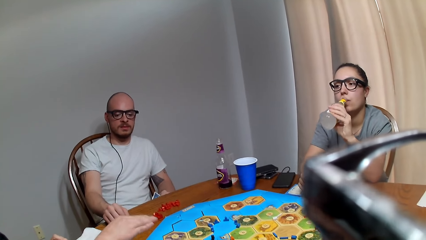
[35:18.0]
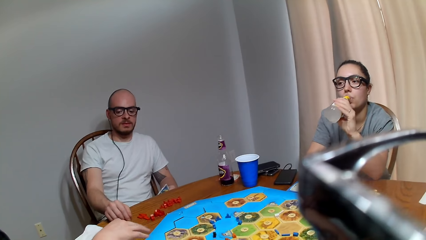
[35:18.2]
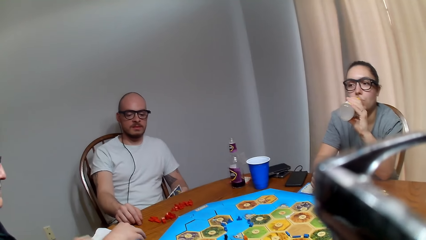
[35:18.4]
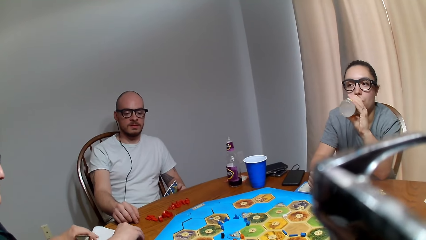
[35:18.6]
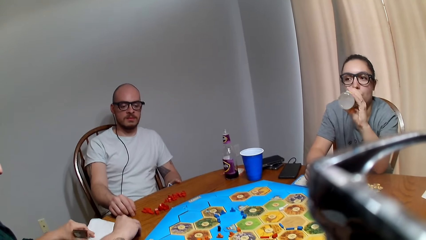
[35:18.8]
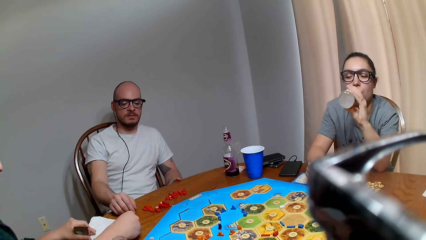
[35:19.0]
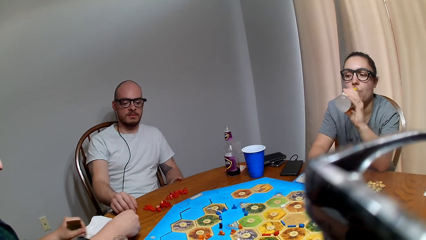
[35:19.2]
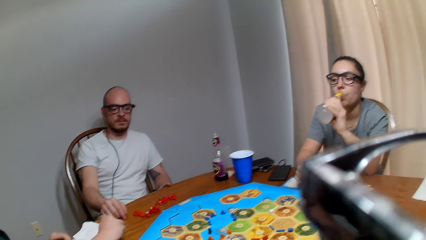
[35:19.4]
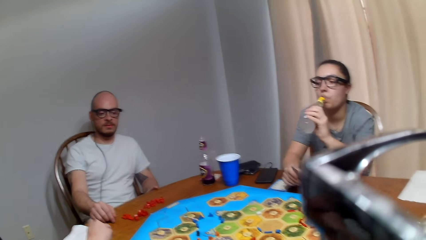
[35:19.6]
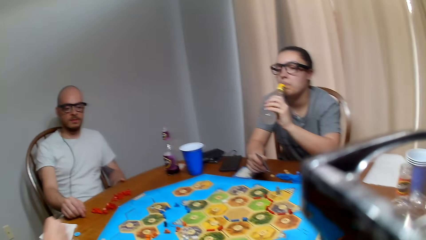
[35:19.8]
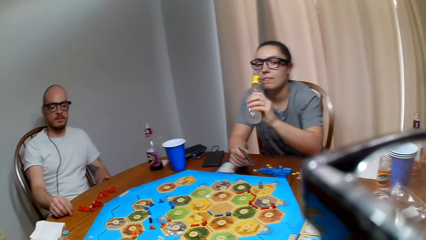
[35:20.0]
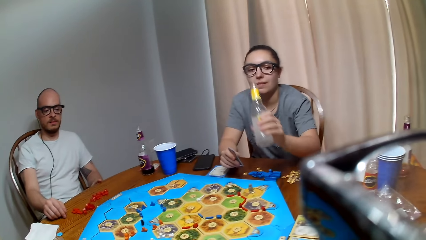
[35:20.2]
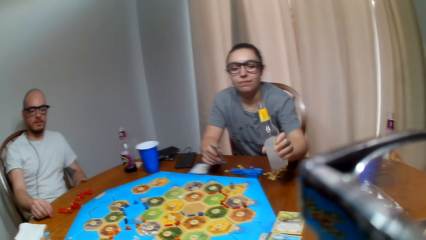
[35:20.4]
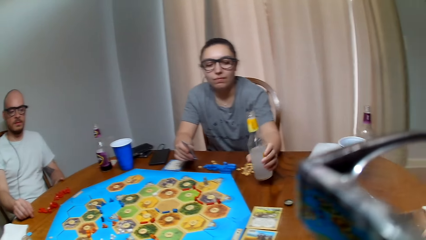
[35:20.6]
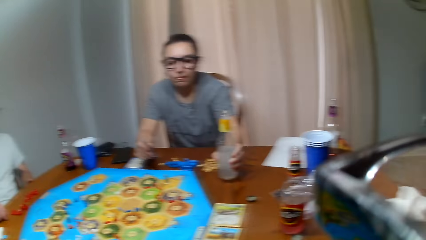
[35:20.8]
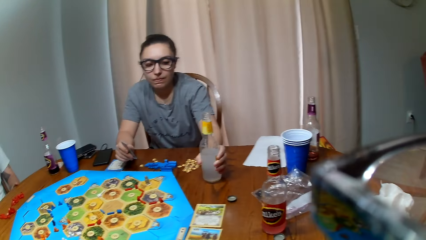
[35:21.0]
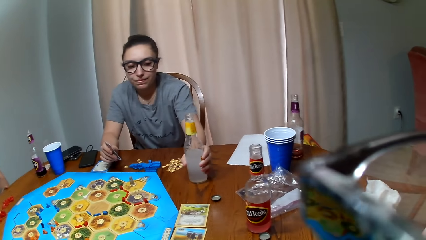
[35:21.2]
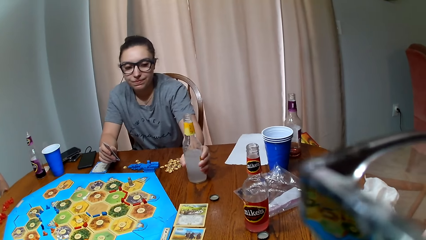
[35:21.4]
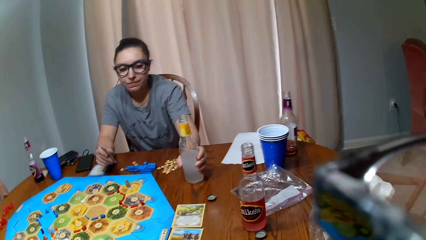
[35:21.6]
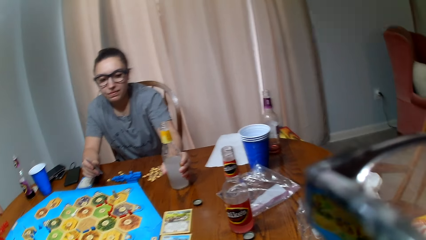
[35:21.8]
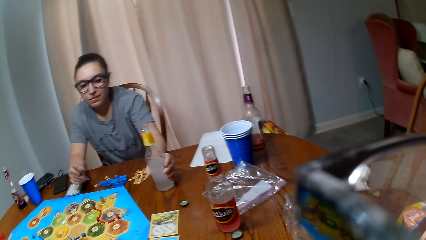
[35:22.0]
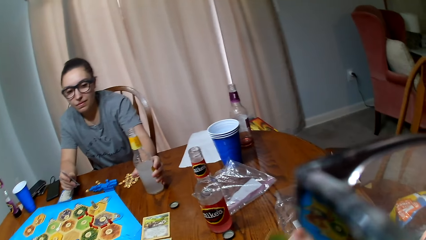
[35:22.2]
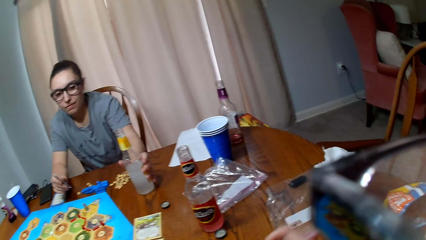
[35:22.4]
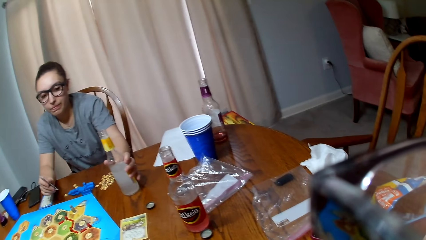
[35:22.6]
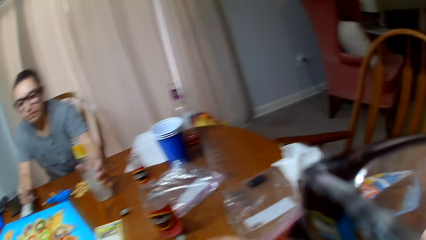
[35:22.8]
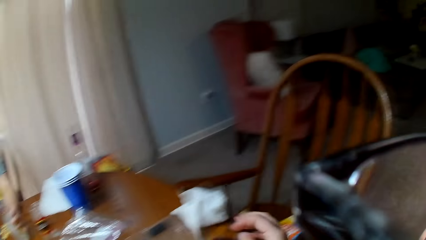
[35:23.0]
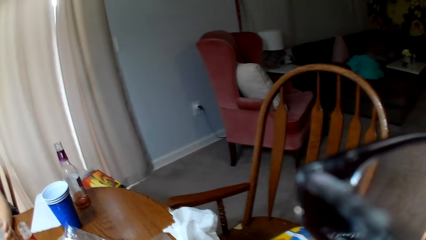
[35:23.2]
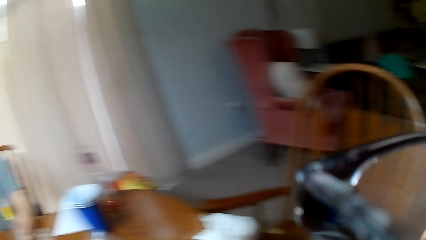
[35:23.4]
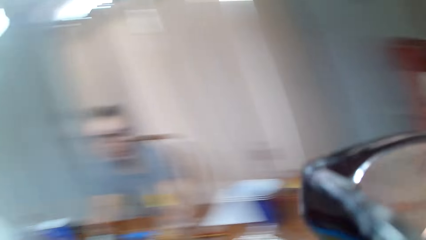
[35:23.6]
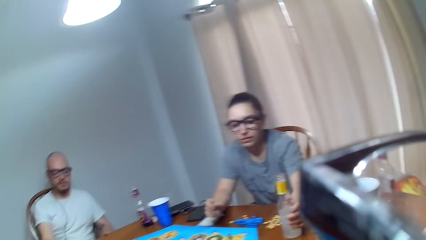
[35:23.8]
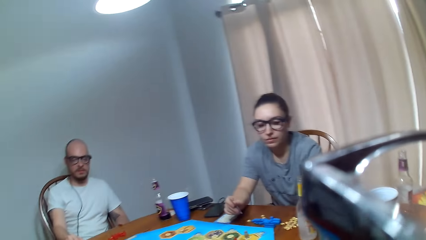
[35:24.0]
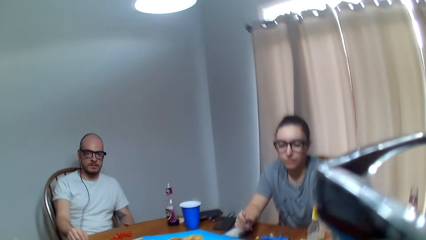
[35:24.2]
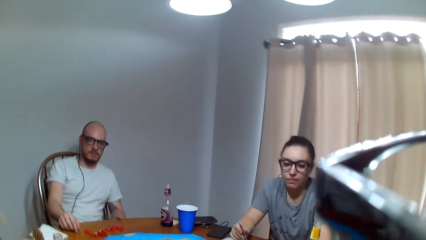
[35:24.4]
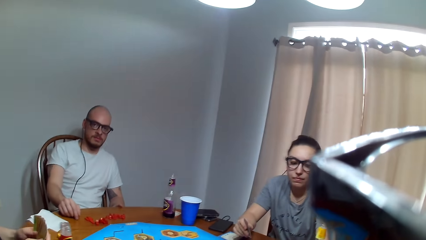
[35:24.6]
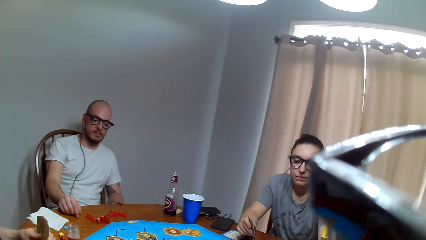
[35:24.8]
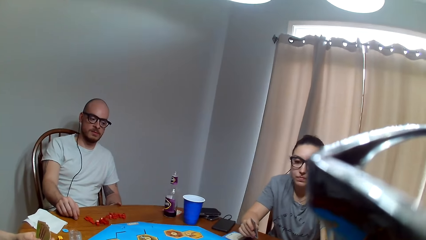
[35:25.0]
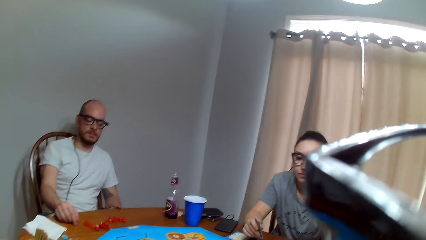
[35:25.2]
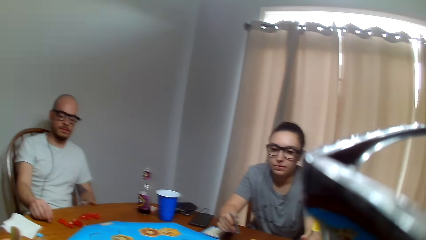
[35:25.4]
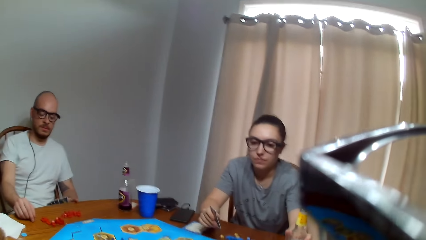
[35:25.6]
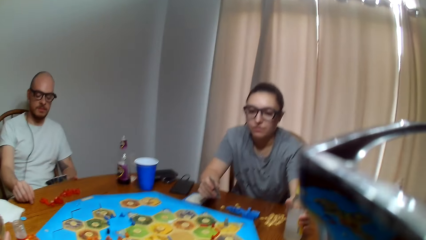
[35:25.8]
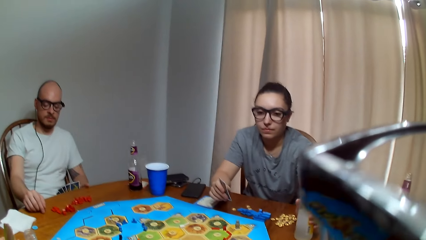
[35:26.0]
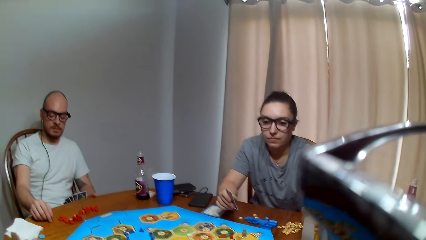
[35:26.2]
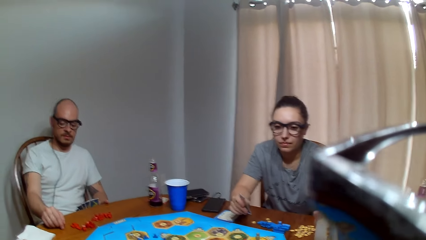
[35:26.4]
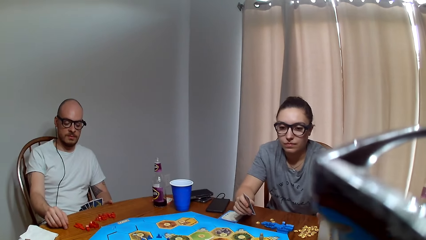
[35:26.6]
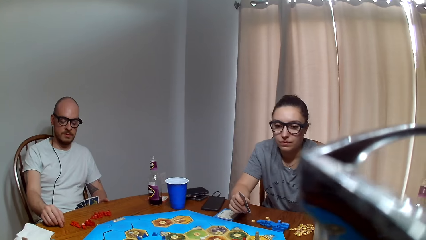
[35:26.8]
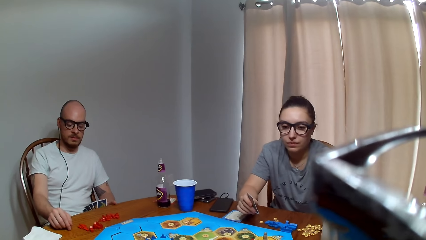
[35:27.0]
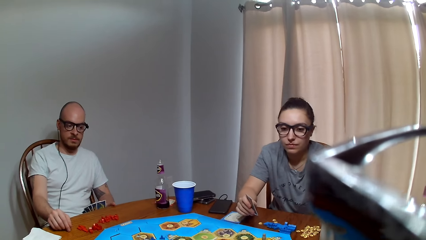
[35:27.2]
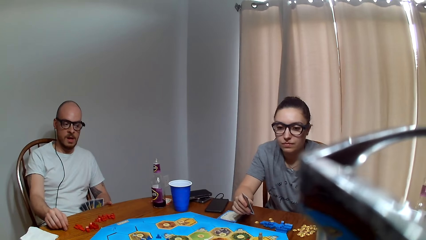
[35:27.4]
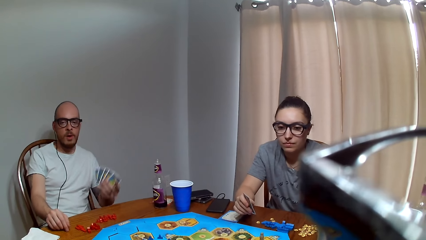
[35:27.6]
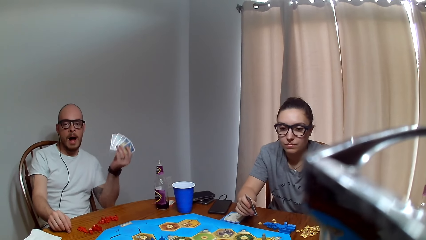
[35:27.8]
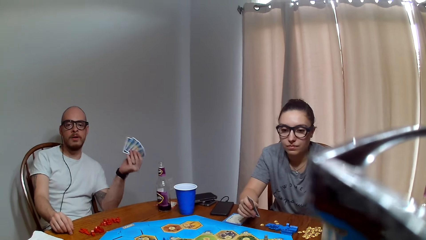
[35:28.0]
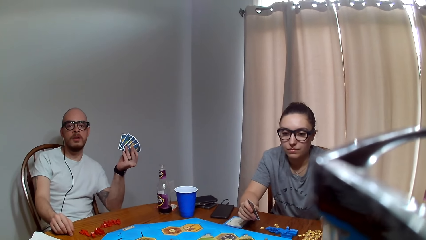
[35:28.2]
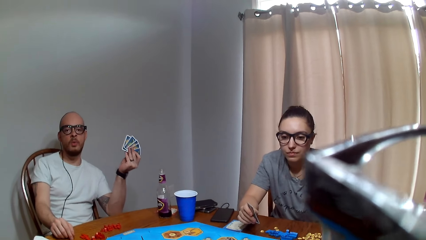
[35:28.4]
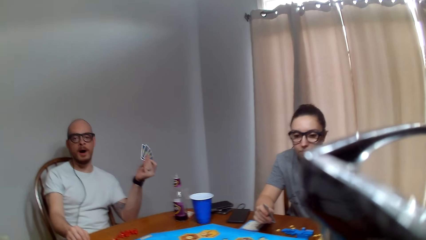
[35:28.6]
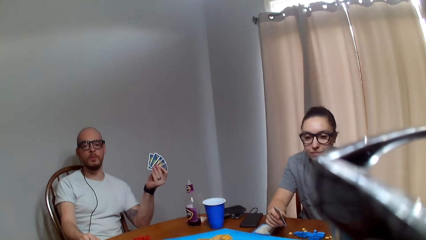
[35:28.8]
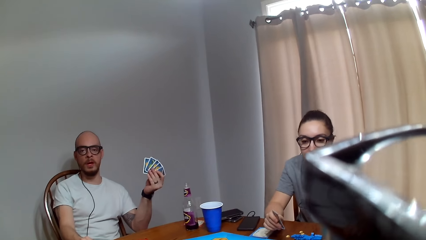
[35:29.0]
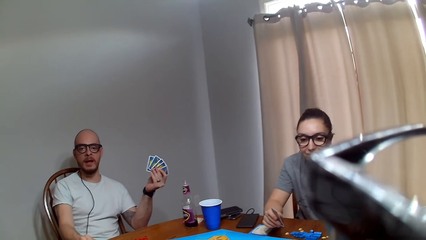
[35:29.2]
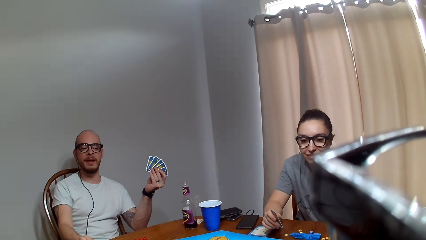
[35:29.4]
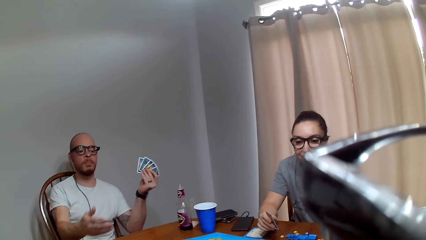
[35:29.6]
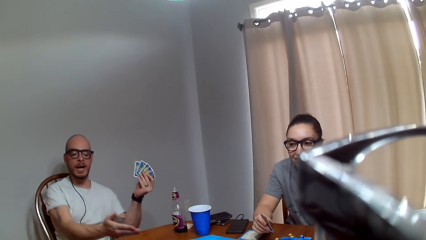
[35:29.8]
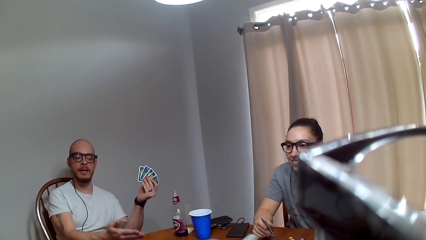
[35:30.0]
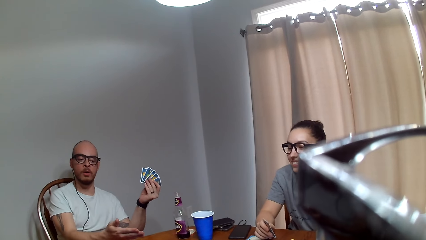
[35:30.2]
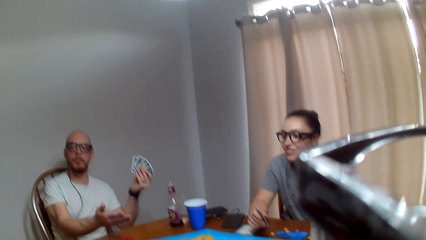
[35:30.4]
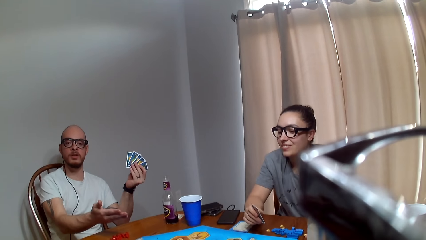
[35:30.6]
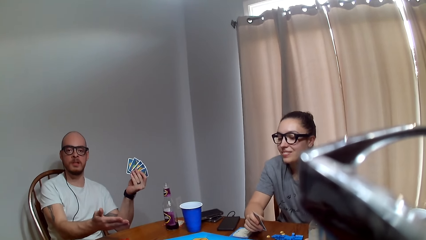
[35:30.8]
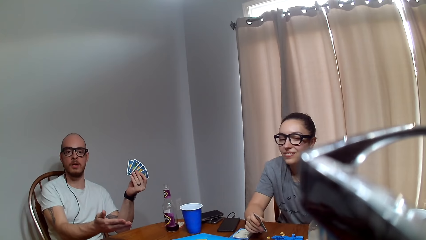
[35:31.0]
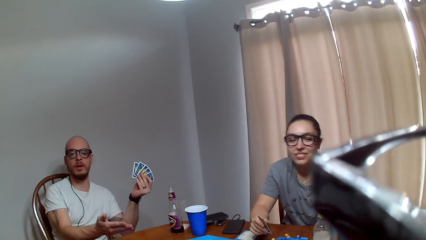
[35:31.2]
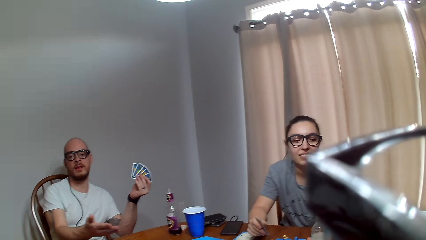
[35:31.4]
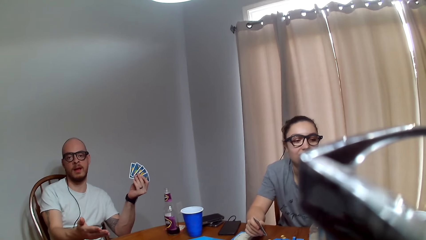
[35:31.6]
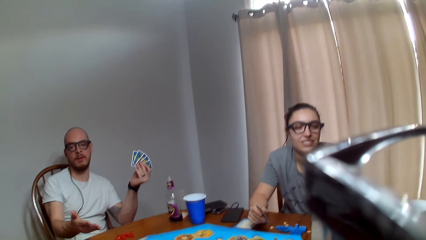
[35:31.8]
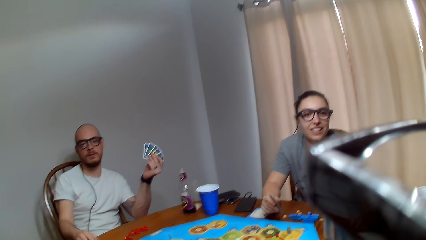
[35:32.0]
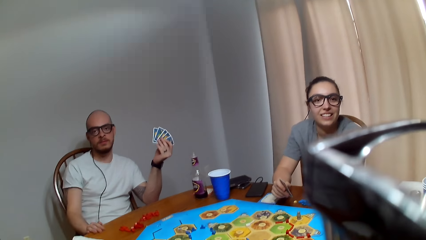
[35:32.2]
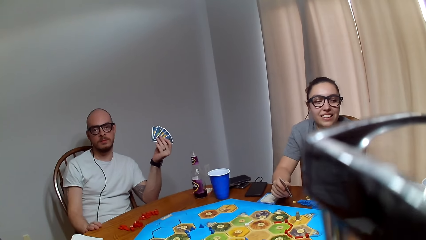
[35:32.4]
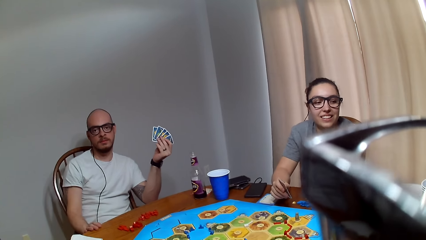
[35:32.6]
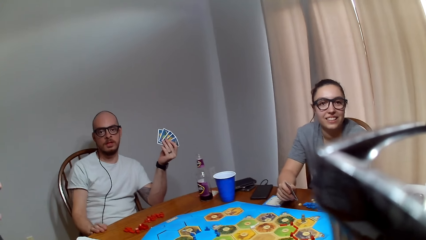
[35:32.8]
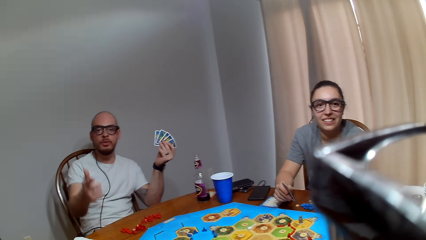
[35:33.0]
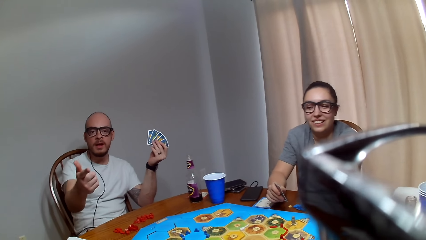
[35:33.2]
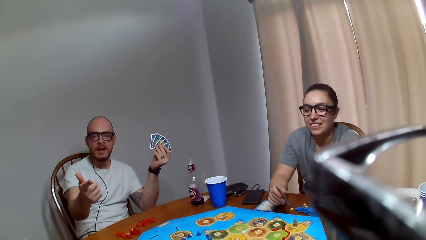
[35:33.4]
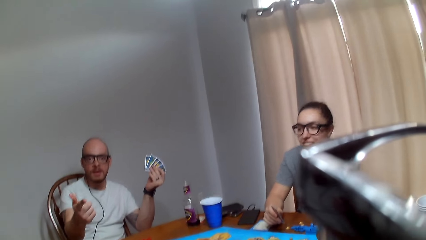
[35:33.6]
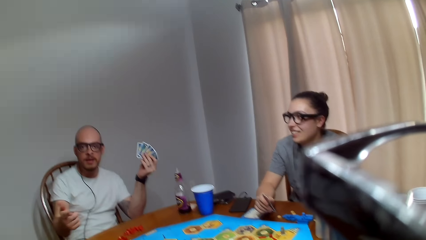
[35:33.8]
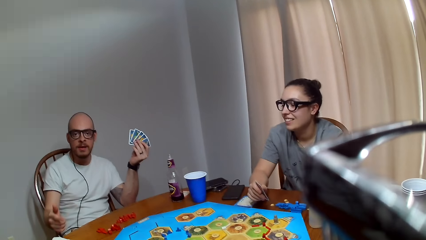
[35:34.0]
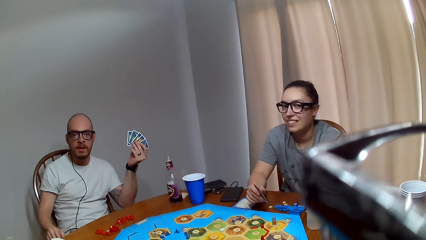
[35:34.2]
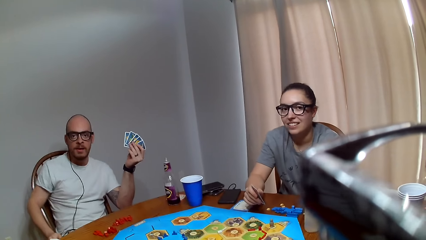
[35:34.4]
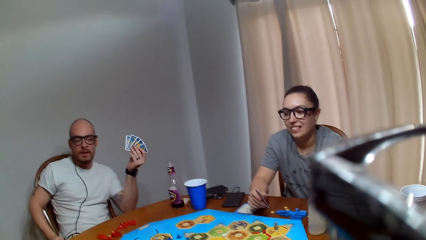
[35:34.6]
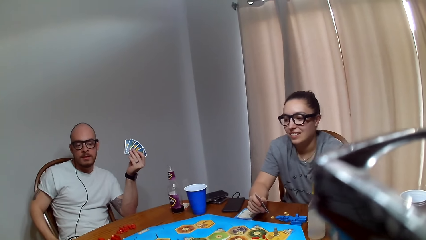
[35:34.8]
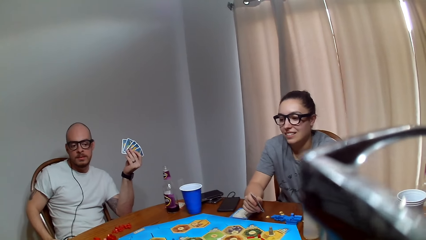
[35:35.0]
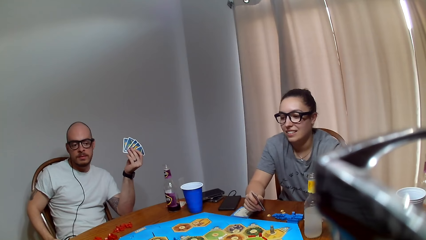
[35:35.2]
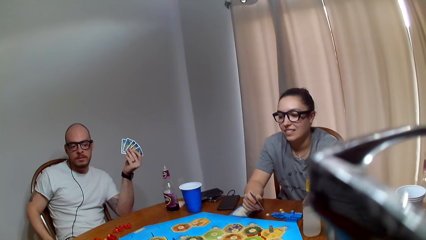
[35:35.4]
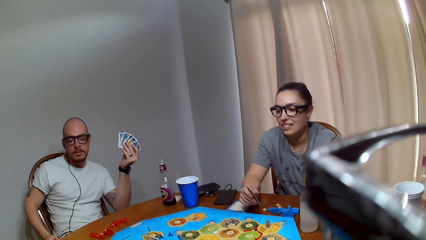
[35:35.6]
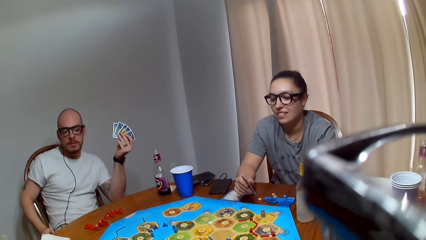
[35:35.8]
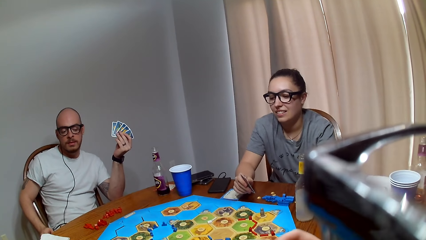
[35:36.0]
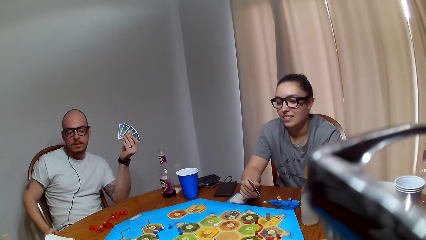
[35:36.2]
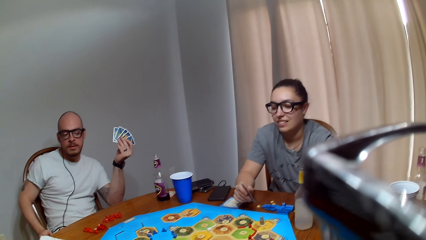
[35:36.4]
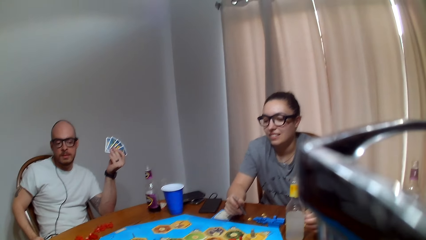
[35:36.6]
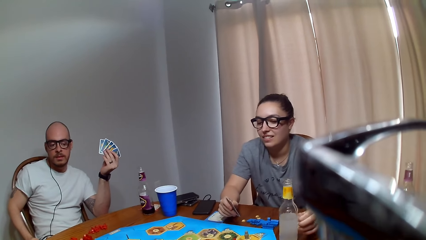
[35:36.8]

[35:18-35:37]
A woman touches the napkin on the table. Another woman takes juice and drinks her beverage. The camera wearer responds to the first woman. The other woman places the bottle on the table. The camera wearer makes a remark. A man speaks to the camera wearer. The man lifts up his cards. The camera wearer responds to the man. The man converses with the camera wearer. The camera wearer speaks to the man. The man points at the camera wearer.
